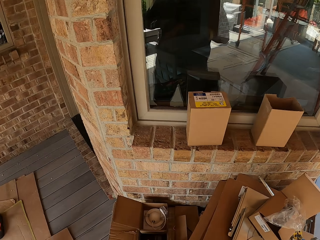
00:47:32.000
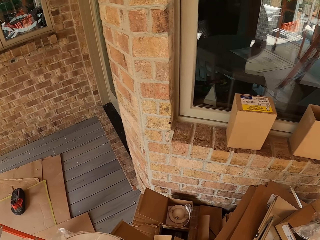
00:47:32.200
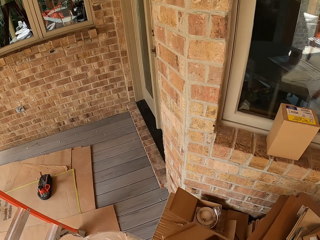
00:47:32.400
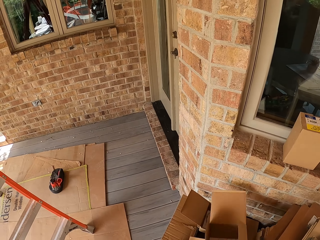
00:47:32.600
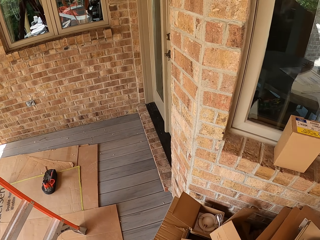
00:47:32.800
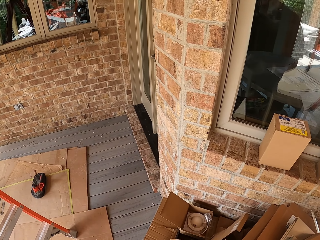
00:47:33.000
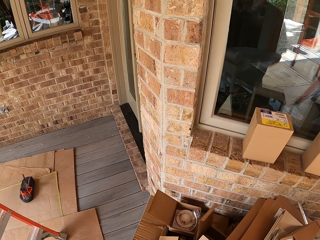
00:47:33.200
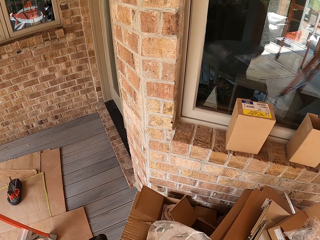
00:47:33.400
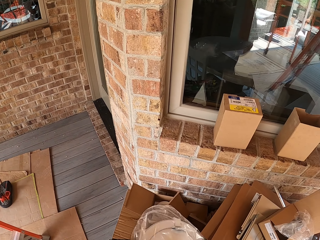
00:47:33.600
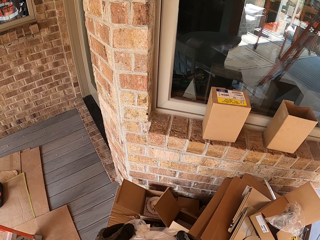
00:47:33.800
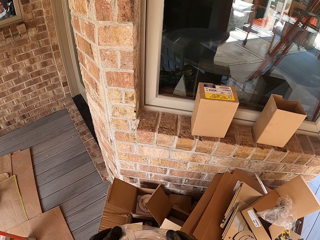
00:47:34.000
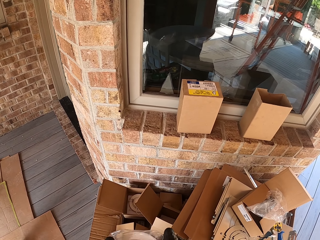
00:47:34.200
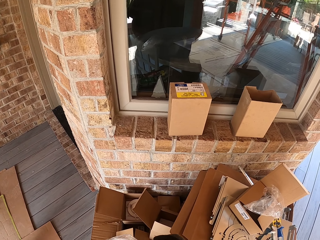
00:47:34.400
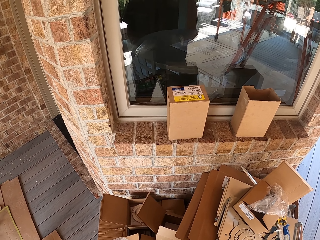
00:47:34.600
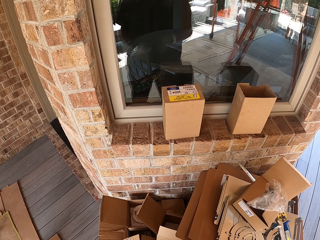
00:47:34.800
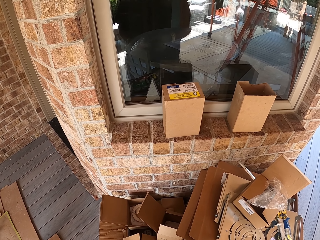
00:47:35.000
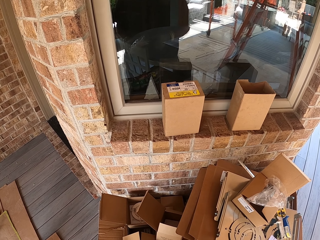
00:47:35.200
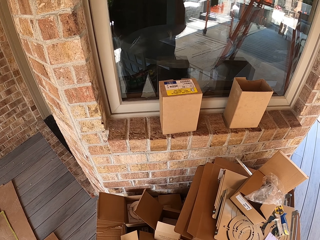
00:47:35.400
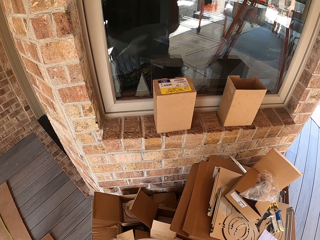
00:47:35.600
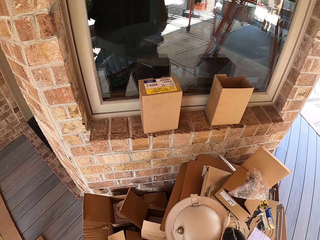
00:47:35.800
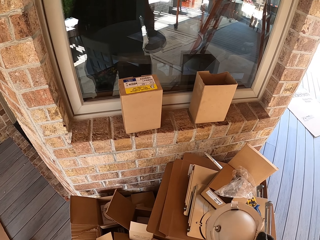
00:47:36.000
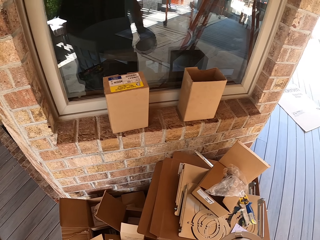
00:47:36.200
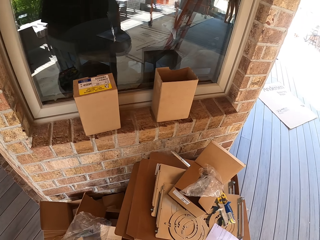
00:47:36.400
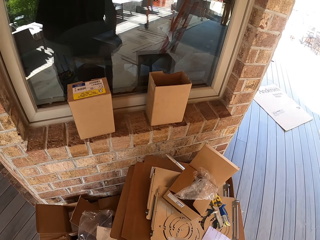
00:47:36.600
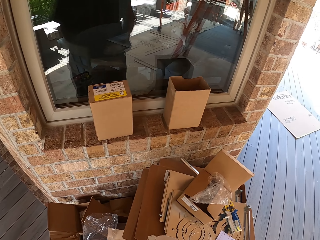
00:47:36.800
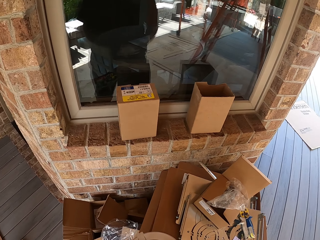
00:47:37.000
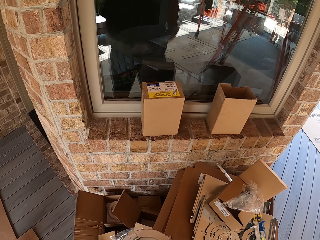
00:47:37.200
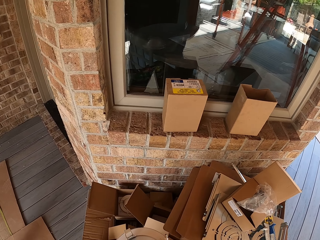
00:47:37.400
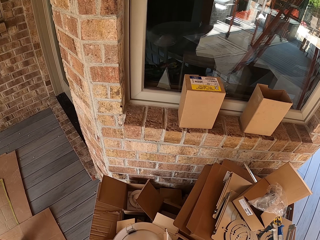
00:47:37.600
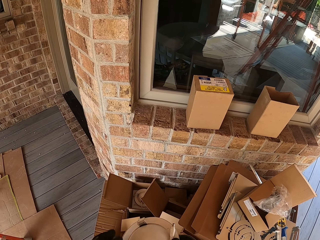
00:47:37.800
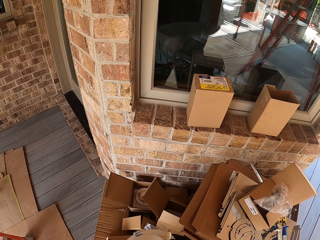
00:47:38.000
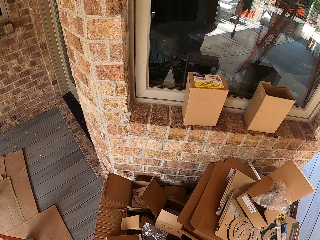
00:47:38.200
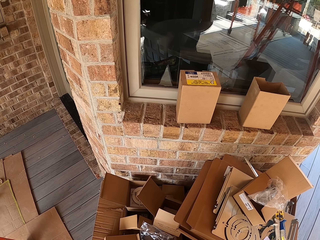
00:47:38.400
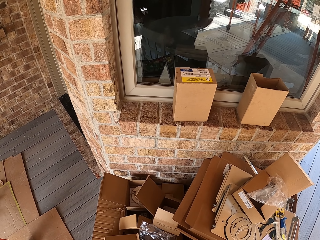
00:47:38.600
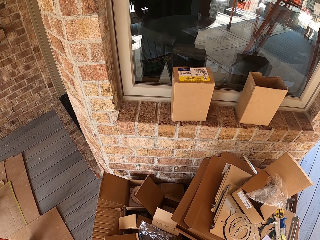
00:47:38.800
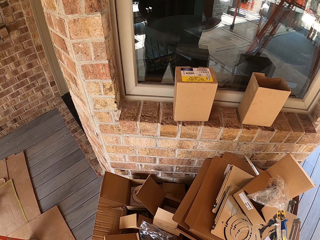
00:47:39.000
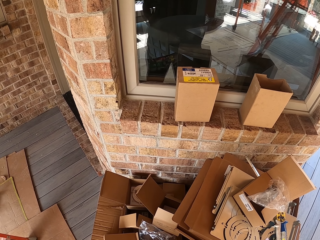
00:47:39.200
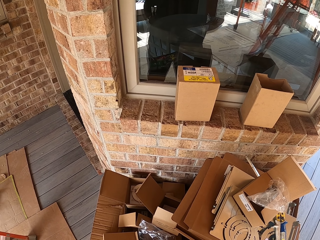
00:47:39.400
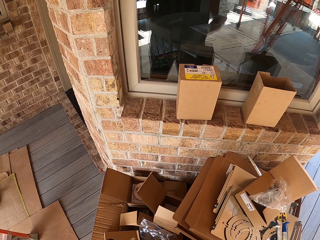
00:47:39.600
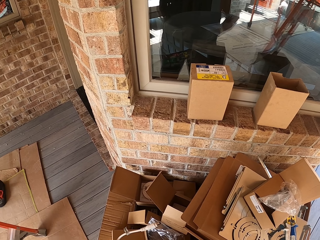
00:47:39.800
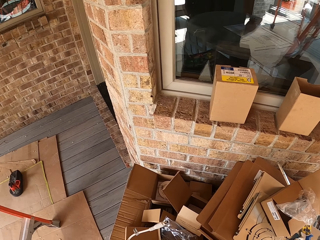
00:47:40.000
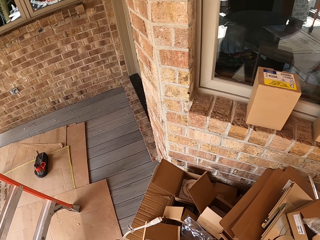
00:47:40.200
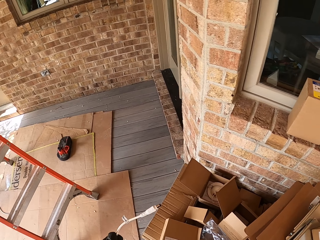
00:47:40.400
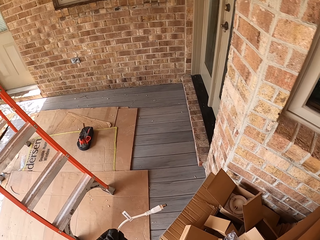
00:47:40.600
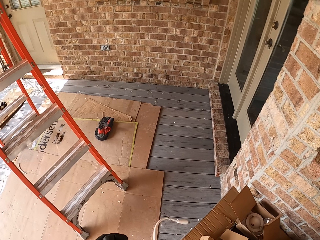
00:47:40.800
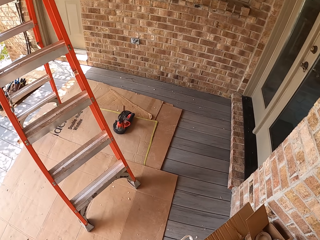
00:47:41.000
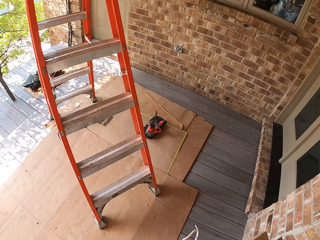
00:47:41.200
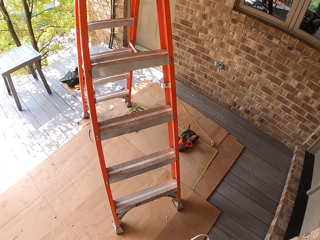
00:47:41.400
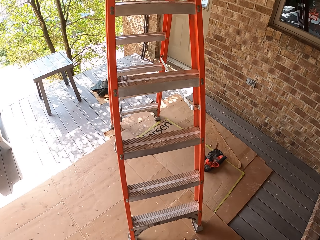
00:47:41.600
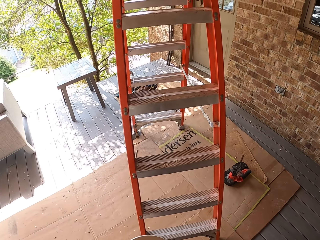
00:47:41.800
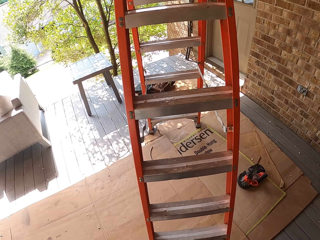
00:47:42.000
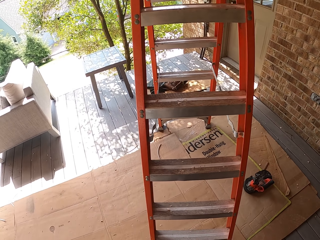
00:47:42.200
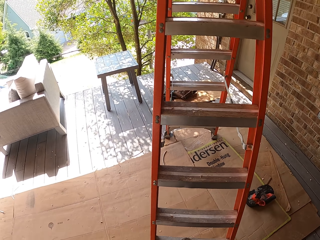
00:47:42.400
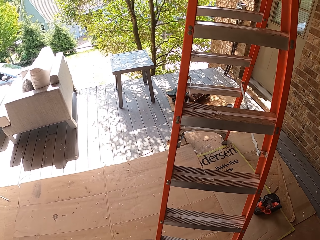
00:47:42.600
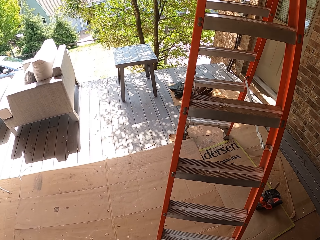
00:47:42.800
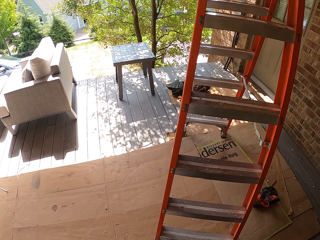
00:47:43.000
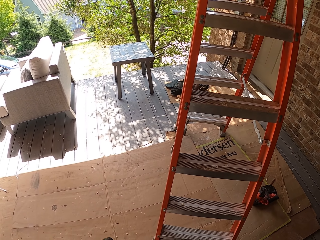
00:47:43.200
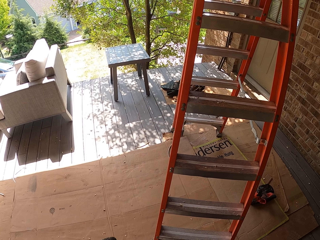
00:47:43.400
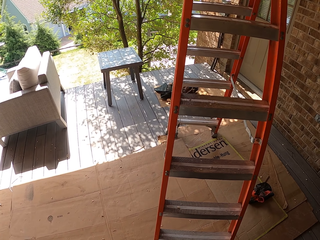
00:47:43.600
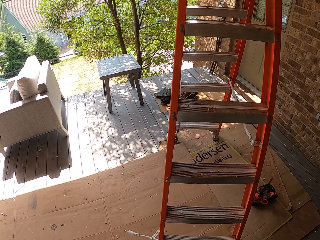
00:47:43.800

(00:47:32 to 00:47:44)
The camera wearer drops the carton box. They remove the bulb from the plastic bag.

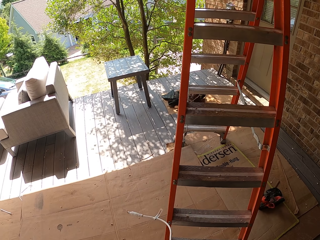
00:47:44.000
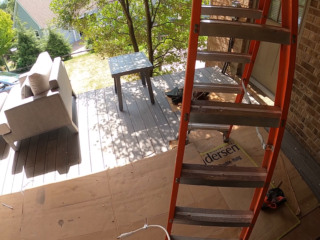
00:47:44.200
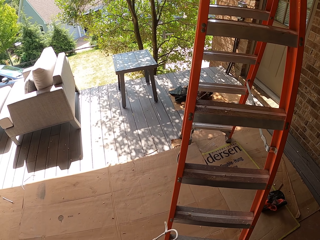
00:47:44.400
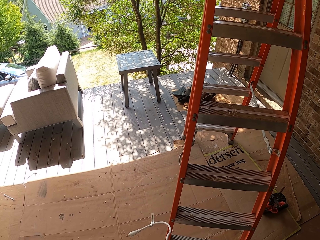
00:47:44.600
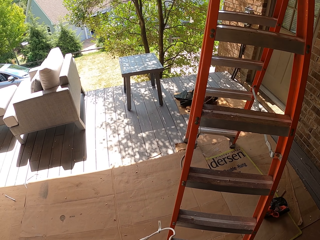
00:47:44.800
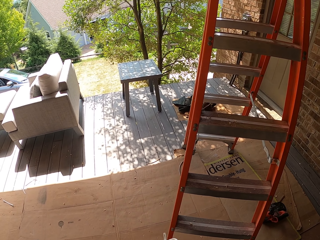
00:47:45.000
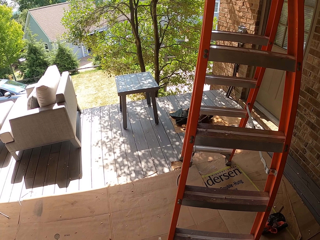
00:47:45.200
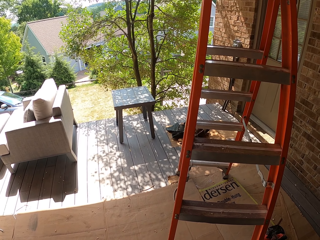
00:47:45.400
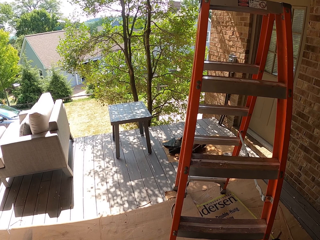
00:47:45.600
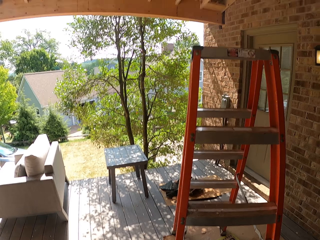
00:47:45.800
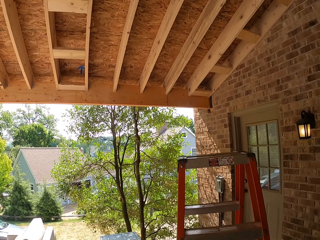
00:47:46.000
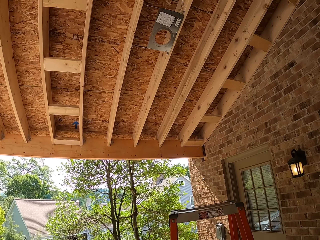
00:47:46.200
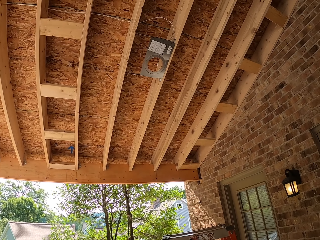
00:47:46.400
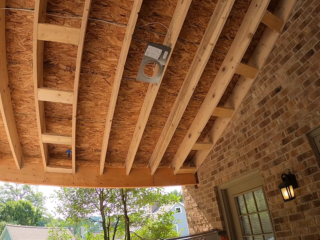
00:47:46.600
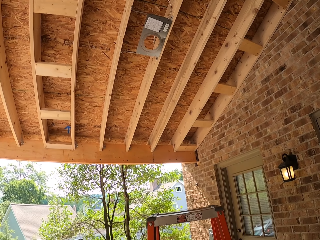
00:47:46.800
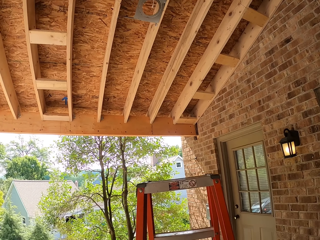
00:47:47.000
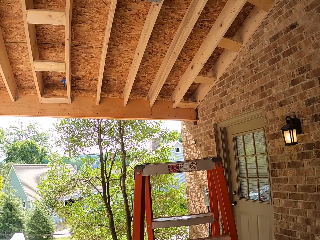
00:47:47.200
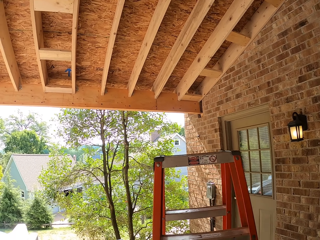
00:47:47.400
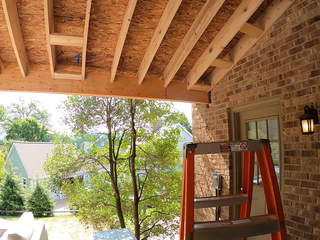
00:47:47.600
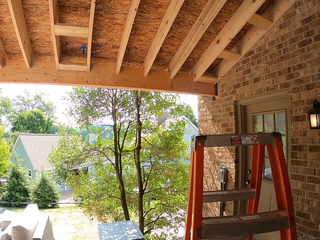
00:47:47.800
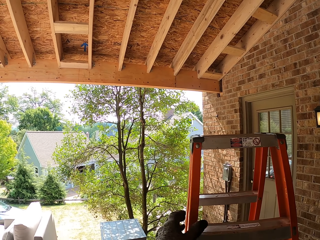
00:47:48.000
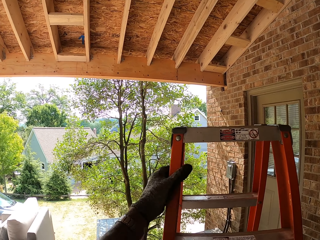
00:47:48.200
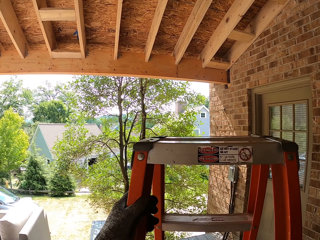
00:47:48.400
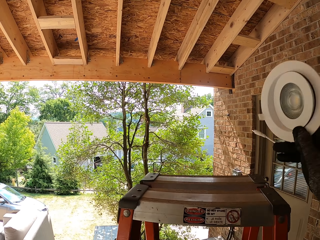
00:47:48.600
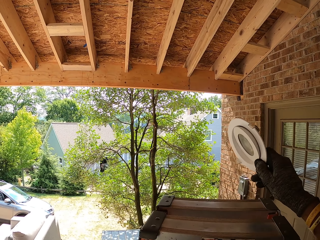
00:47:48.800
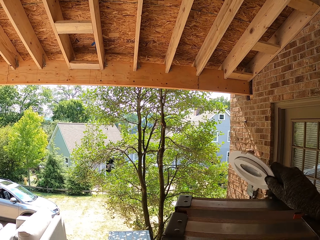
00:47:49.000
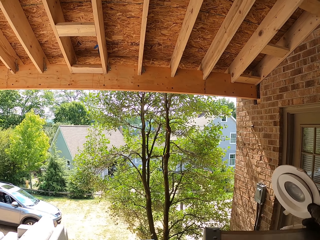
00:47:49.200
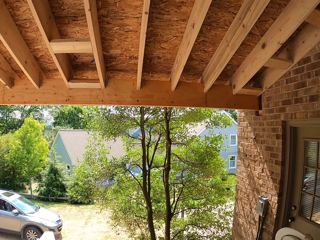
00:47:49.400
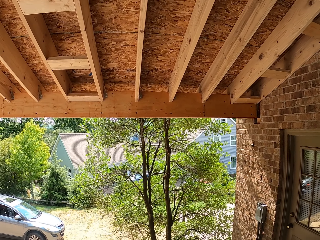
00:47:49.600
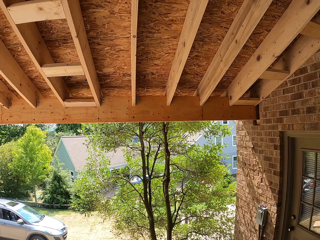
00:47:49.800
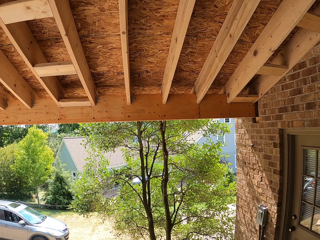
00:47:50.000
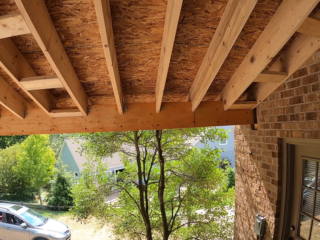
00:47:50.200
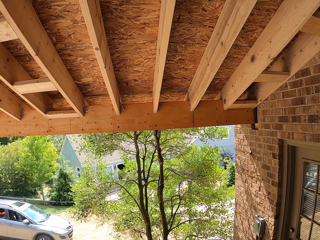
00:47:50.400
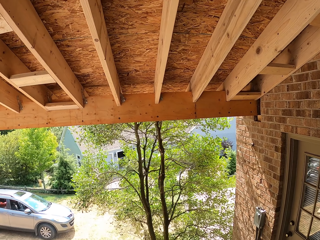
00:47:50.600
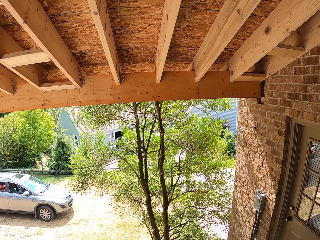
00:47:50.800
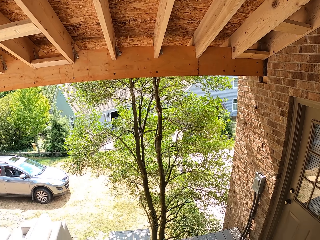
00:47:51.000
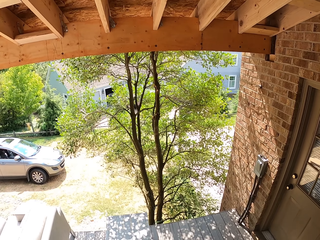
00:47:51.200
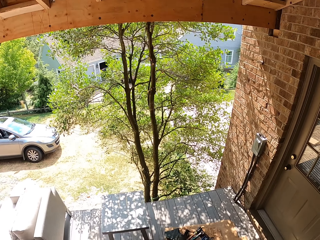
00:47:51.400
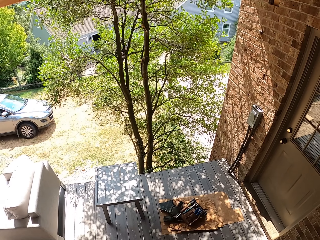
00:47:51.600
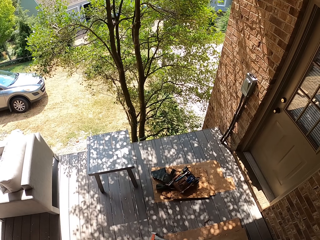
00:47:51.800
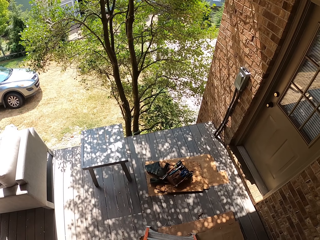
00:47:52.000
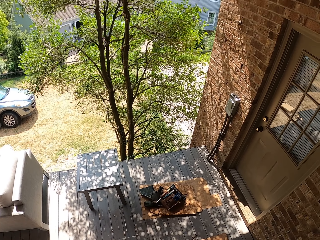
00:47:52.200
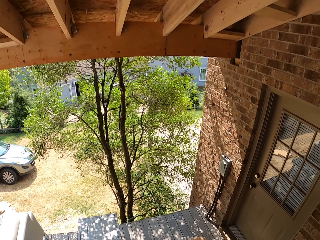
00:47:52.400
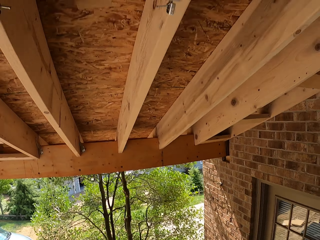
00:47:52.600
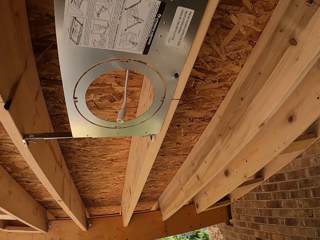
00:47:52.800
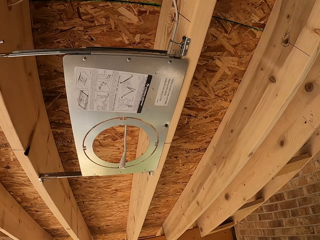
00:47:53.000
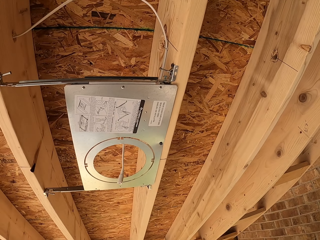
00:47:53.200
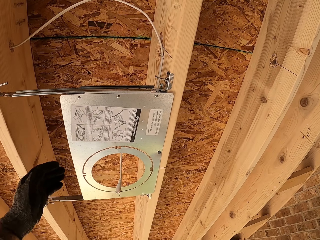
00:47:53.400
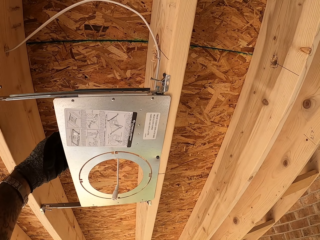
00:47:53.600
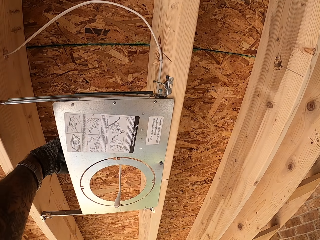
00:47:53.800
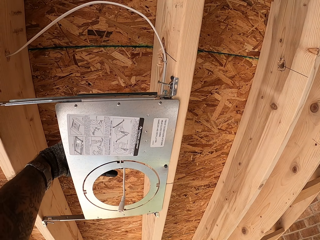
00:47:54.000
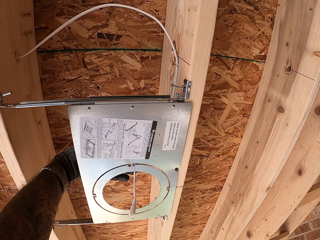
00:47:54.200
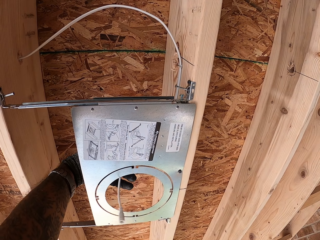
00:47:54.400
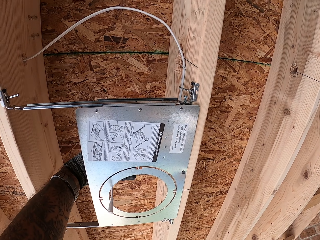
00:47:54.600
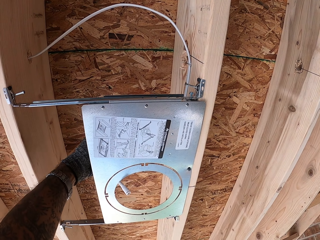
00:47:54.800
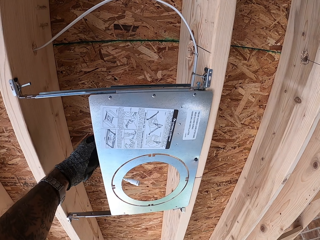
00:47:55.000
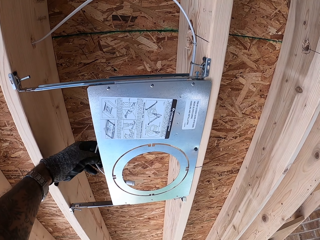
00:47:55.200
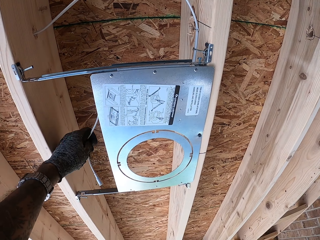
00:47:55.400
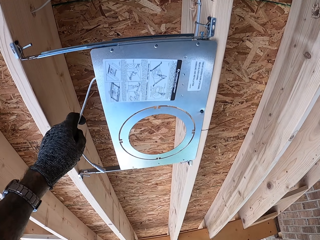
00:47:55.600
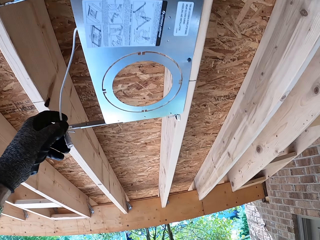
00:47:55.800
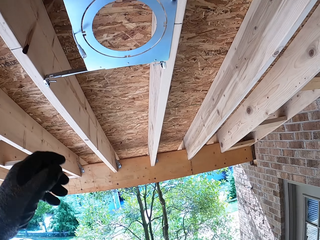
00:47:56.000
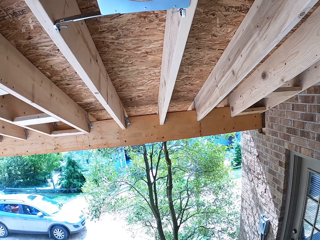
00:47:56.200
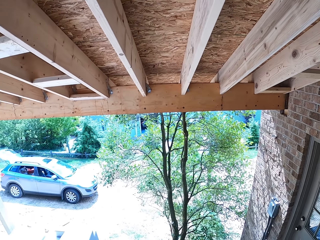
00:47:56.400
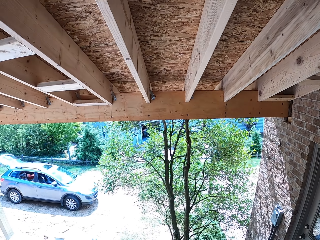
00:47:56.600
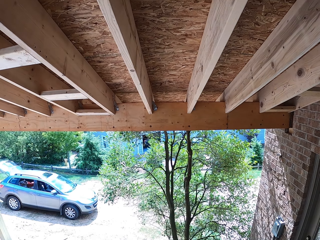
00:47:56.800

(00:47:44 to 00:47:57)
The camera wearer looks around. They walk up the ladder. They connect the bulb. They move the cable.
